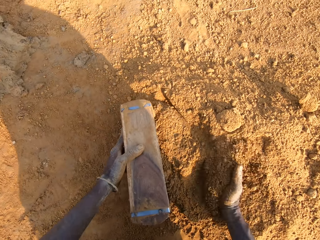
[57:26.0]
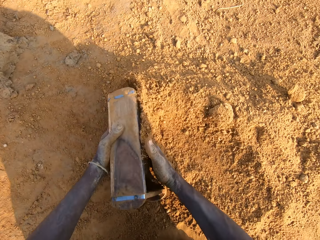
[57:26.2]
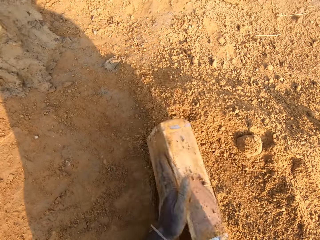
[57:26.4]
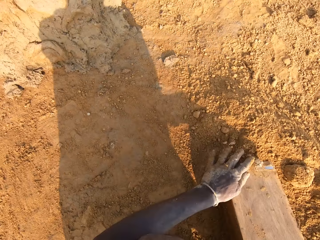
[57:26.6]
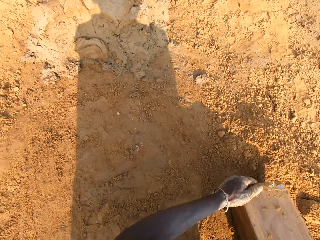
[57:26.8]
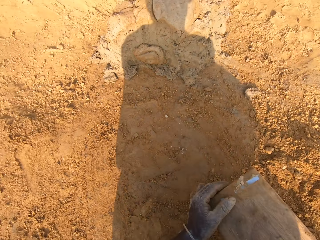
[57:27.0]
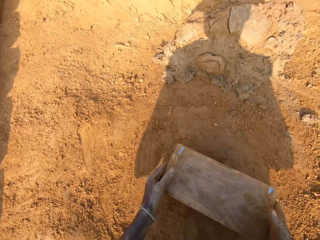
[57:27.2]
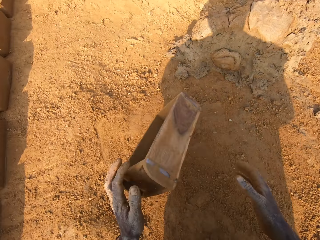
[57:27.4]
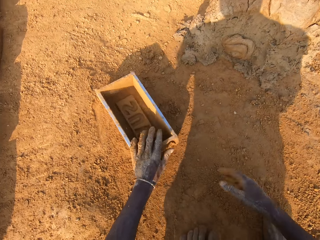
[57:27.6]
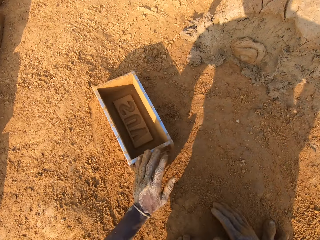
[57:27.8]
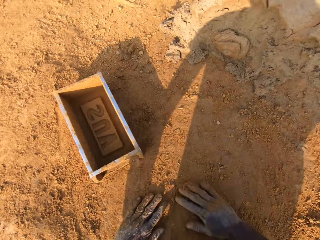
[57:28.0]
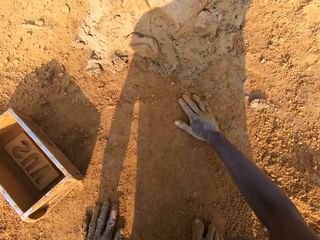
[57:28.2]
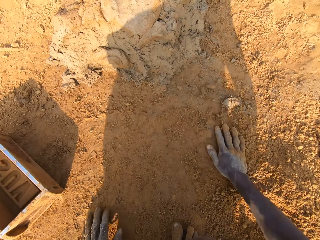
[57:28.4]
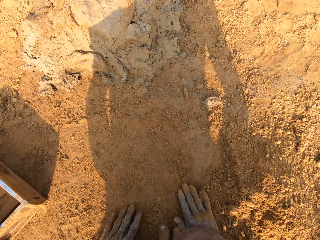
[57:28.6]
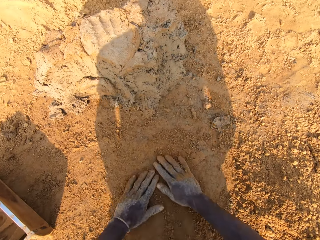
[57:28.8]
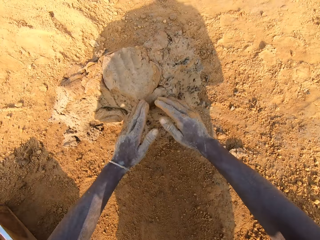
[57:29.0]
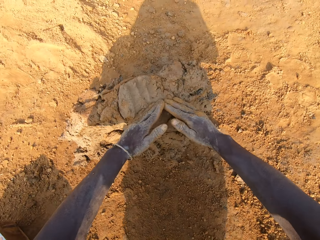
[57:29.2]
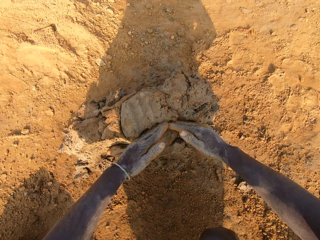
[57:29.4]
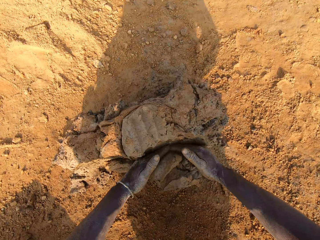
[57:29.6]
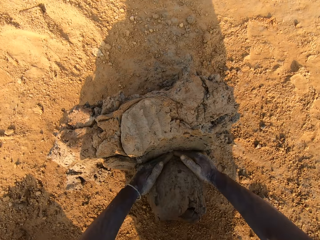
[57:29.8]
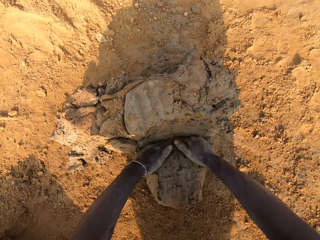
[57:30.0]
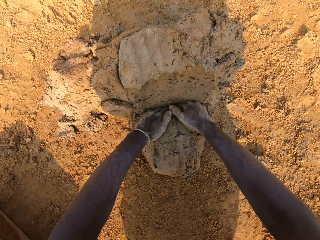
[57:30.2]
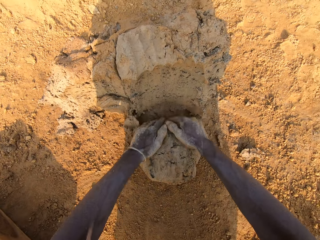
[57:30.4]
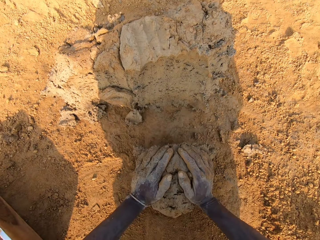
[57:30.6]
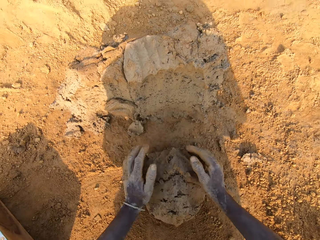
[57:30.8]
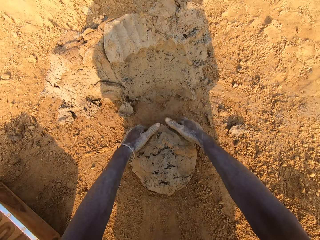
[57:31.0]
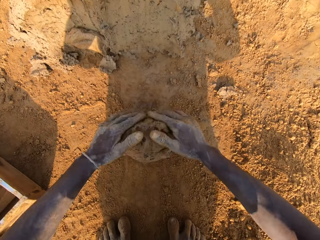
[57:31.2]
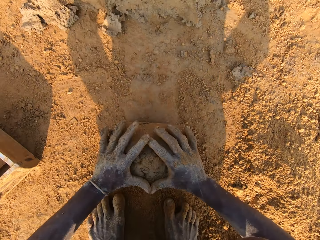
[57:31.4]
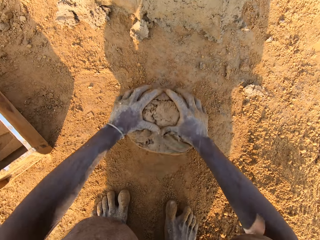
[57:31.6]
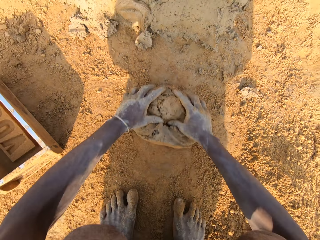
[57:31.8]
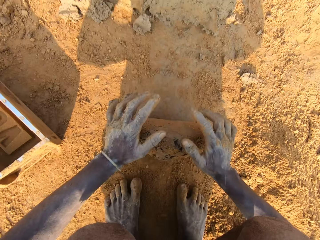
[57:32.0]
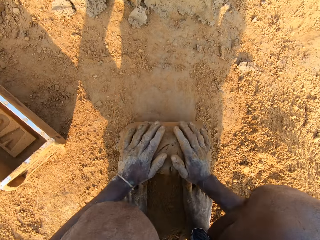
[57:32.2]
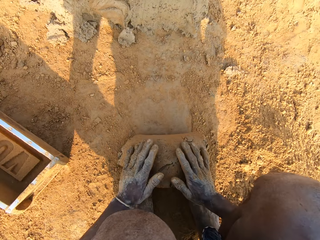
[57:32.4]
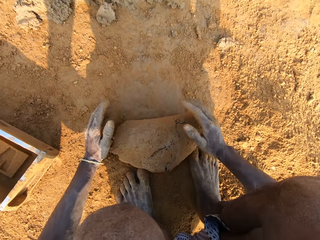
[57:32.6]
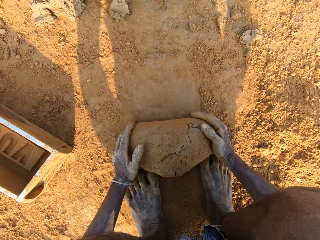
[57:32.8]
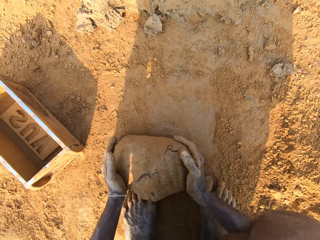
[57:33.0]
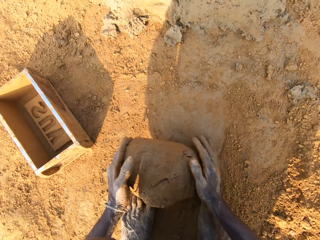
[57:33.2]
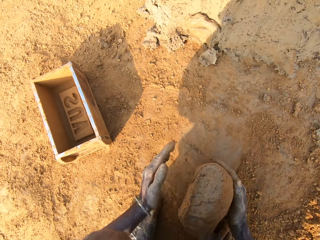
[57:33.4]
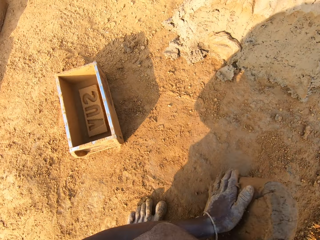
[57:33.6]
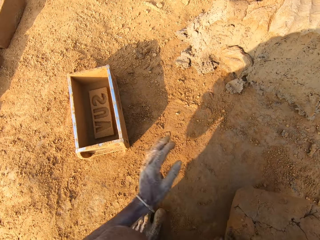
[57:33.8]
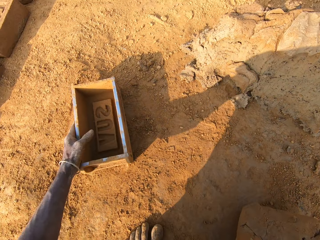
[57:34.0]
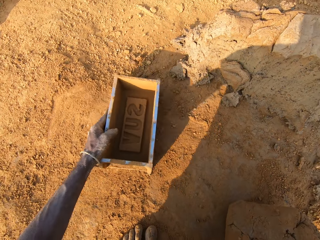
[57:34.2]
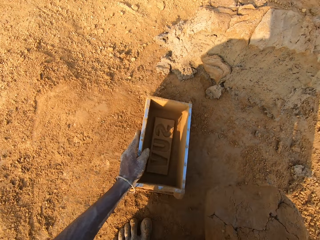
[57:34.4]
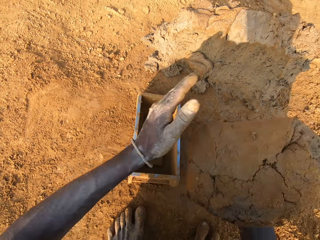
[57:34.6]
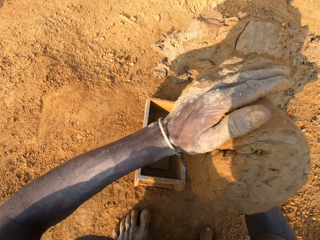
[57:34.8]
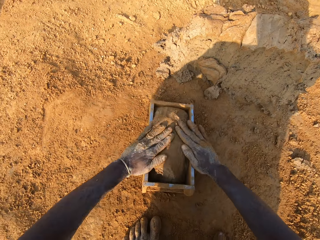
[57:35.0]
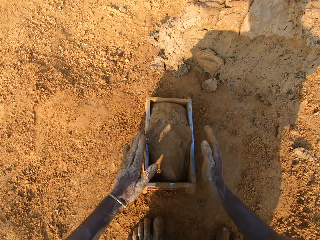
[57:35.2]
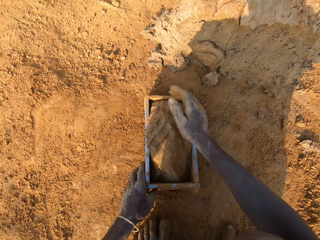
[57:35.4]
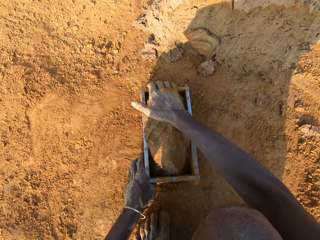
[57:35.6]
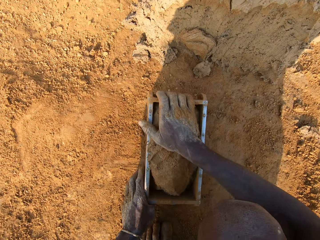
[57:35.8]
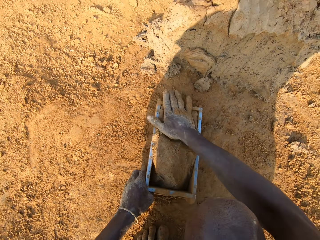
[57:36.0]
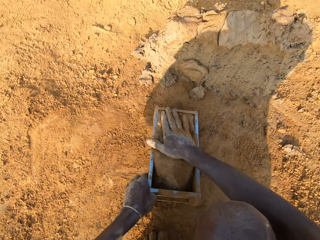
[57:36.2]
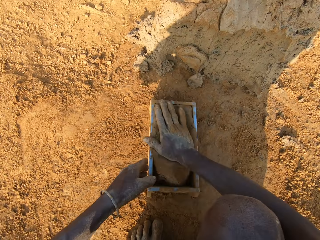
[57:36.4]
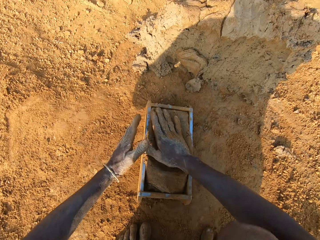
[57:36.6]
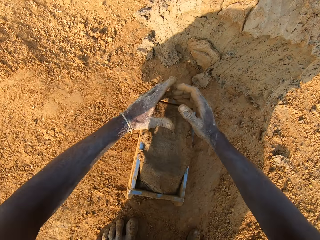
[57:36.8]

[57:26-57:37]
The camera wearer puts the soil in the brick mold with his hand. He pours the sand in the brick mold on the ground. He puts the brick mold on the ground. He slides his hands on the ground. He cuts out a portion of mortar from the heap of mortar. He scoops the mud with his hands. He molds the mortar on the ground with his hands. He adjusts the brick mold with his left hand. He picks up the brick mold on the ground. He loads the mortar into the brick mold.

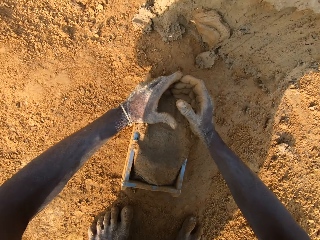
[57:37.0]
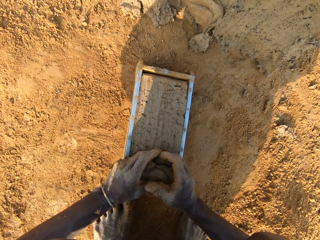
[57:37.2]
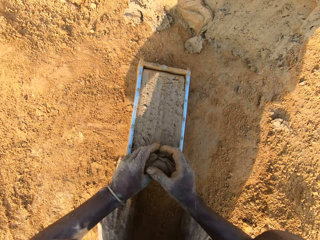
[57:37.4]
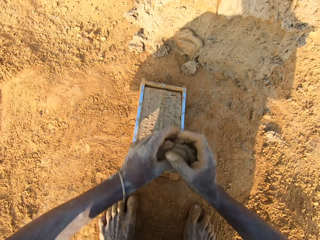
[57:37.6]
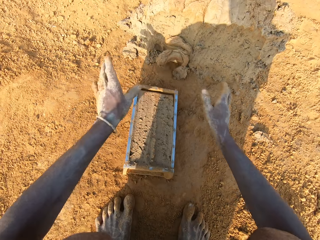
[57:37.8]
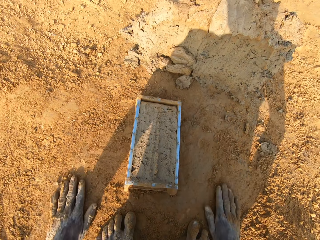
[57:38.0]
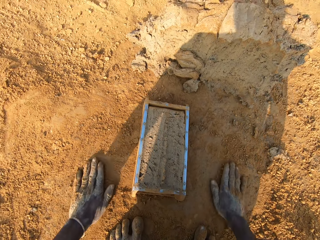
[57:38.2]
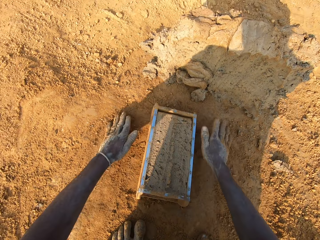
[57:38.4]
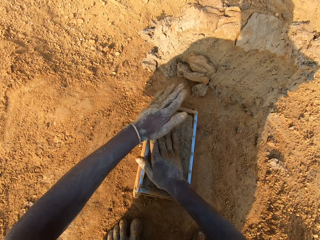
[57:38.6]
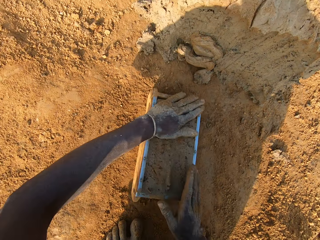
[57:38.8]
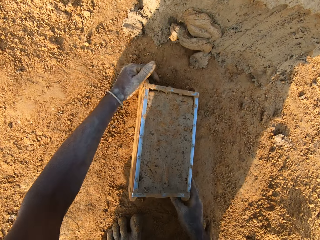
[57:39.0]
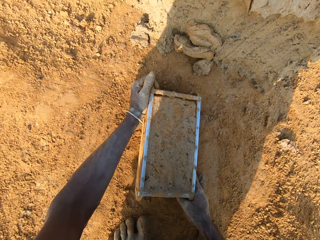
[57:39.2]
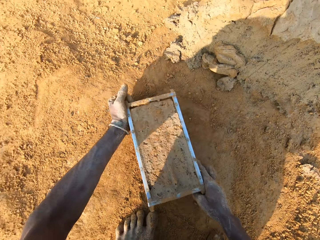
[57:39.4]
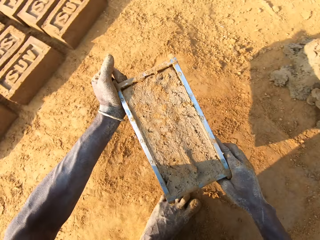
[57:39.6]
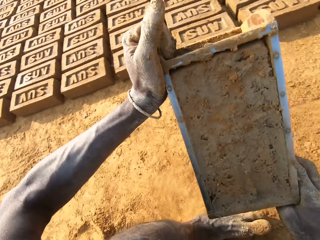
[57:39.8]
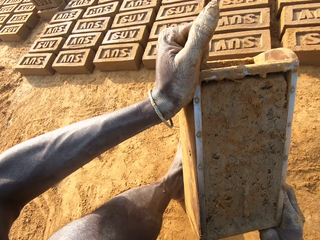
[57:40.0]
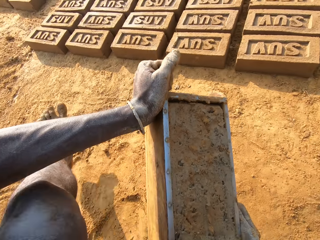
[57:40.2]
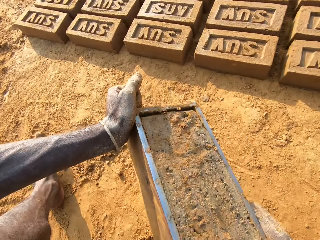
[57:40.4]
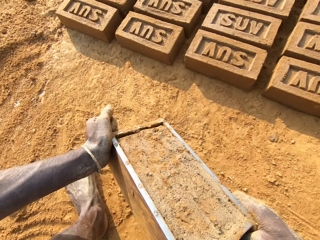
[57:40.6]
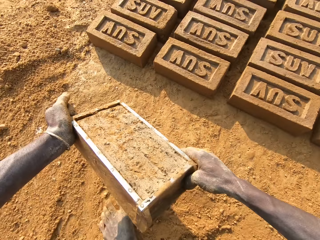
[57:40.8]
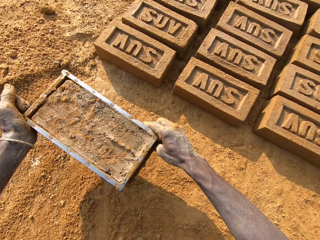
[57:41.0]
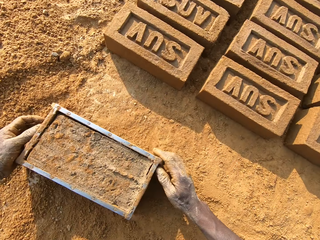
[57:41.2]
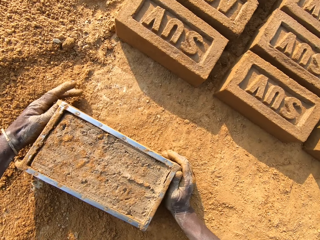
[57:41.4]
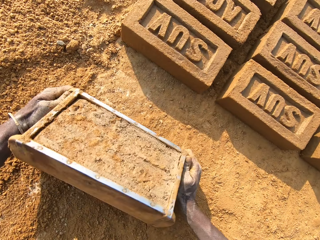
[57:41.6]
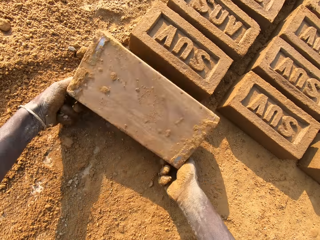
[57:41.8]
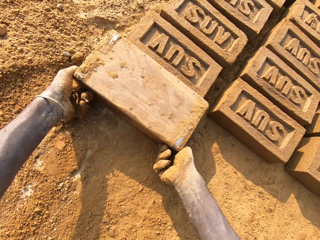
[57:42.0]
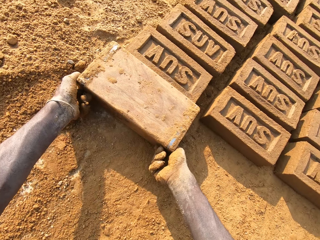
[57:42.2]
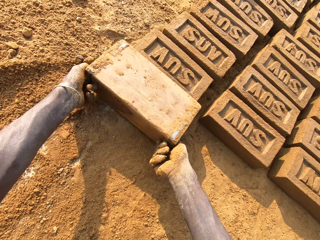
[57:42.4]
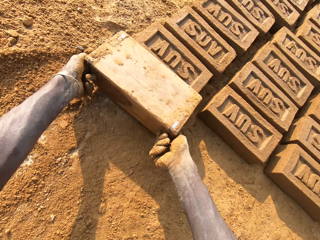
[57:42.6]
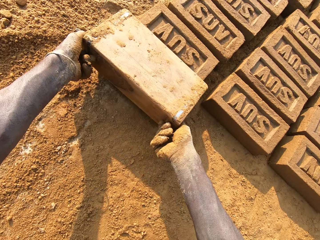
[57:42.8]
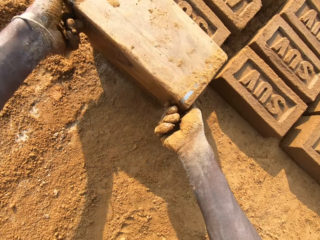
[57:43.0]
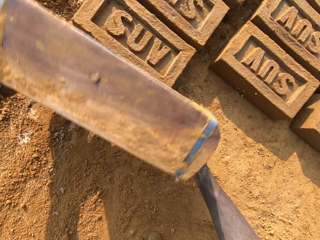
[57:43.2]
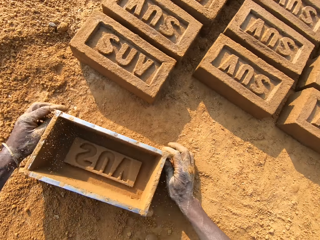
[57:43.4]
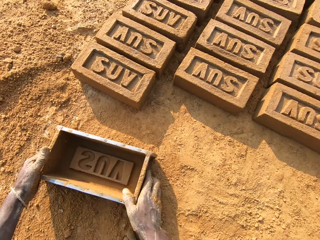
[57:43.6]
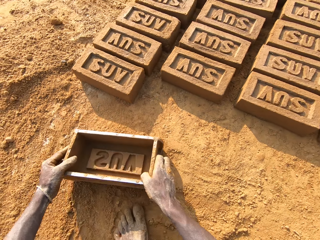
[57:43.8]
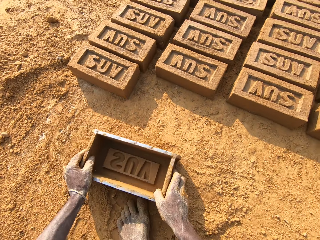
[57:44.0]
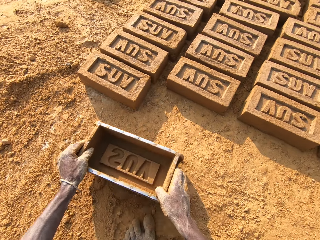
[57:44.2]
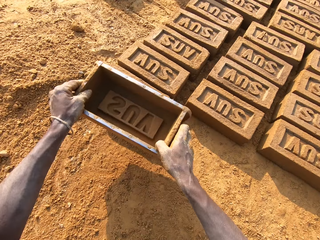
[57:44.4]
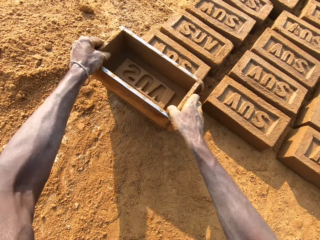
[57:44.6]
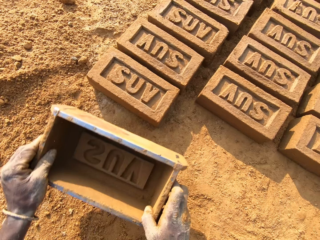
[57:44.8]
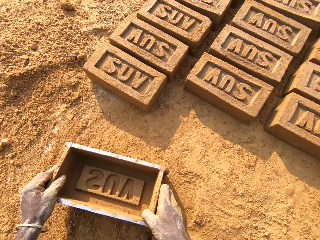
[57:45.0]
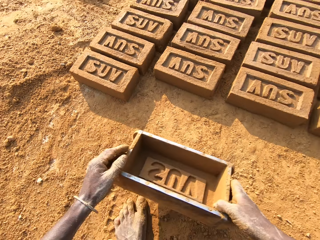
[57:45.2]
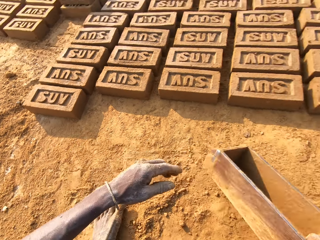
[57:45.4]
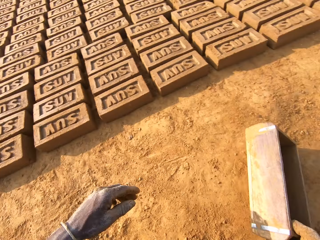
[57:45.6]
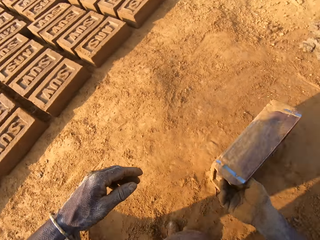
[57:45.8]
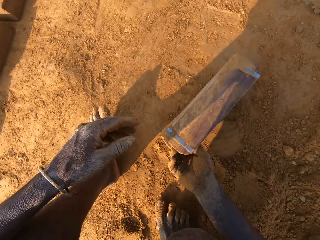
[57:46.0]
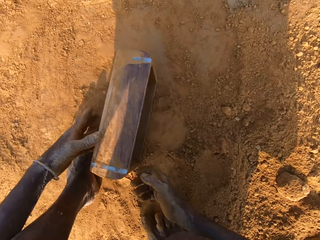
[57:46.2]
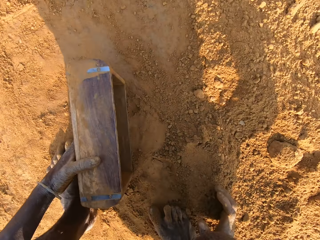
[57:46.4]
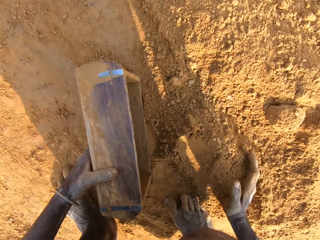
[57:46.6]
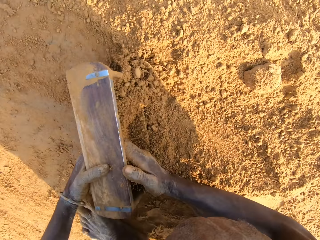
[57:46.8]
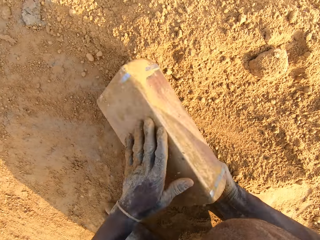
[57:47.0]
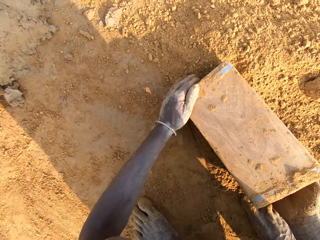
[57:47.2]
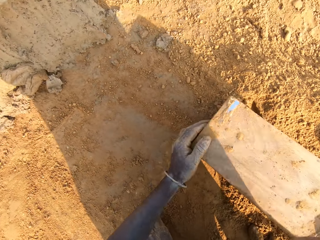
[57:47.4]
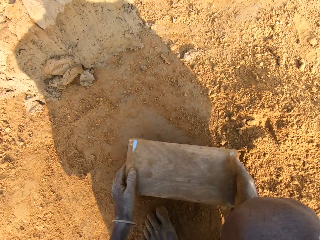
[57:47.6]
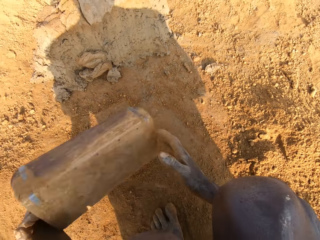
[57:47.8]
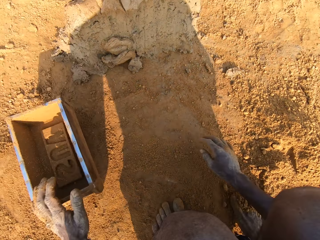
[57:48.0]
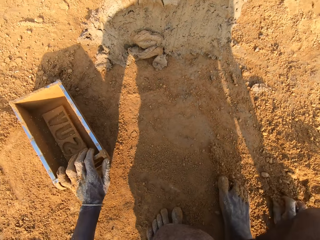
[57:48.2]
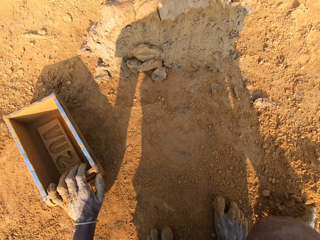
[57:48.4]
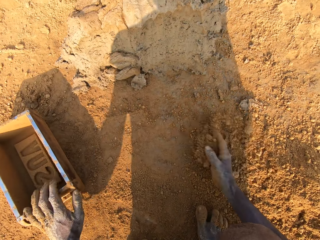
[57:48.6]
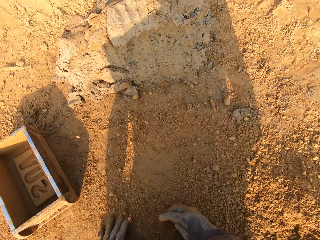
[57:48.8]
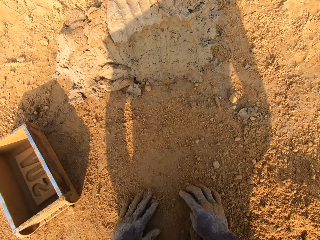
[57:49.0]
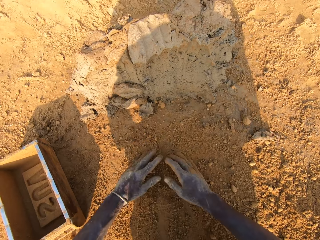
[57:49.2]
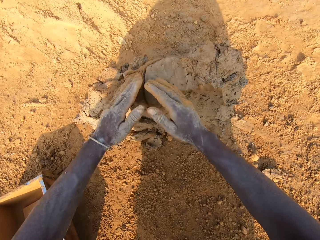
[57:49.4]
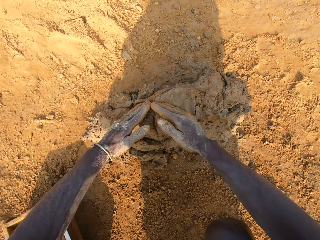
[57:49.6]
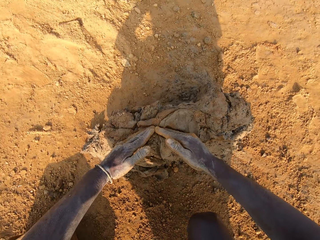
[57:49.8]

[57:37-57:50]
The camera wearer scrapes mortar from the brick mold with his hands. He scoops the mud with his hands. He drops the portion of mortar in his hands on the heap of mortar. He slides his hands on the ground. He hits the mortar in the brick mold with the sand in his hands. He picks up the brick mold on the ground. He moves the brick mold closer to the bricks aligned on the ground. He walks on the ground. He puts the brick mold on the ground. He flips the brick mold upside down. He removes the brick mold from the brick. He makes the brick with the brick mold. He puts the brick mold on the ground and picks up the brick mold on the ground. He taps the brick with the brick mold in his hands. He moves to the sandy area. He puts the soil in the brick mold with his hand. He pours the sand in the brick mold on the ground. He puts the brick mold on the ground. He slides his hands on the ground. He cuts out a portion of mortar from the heap of mortar.
